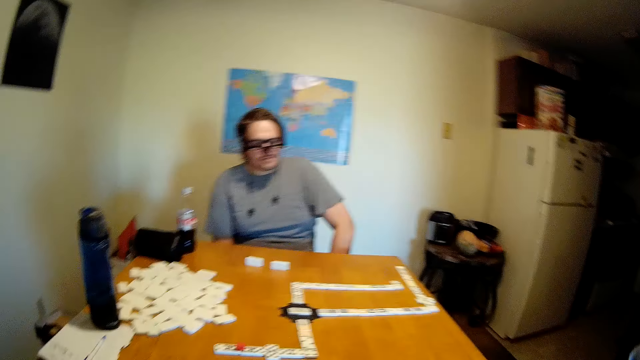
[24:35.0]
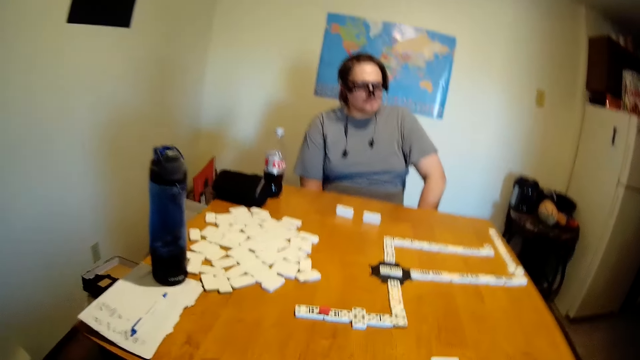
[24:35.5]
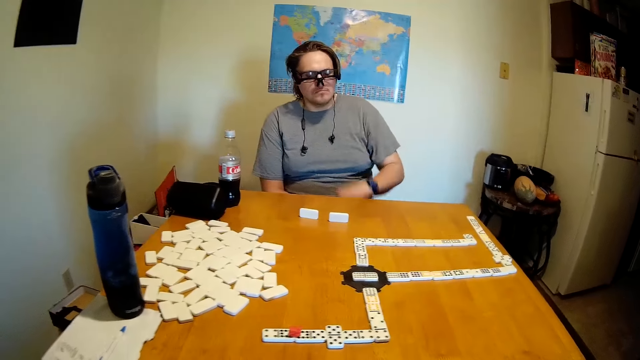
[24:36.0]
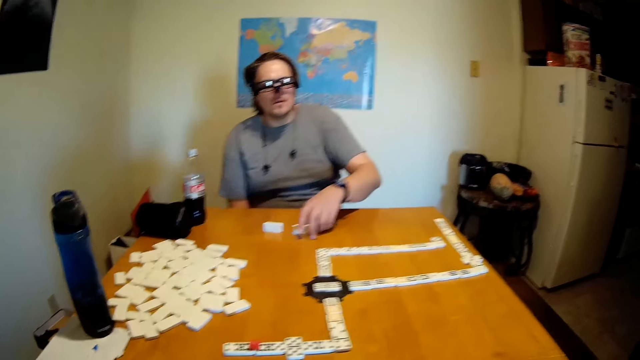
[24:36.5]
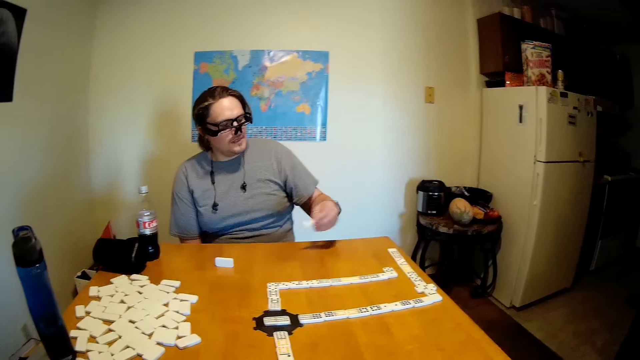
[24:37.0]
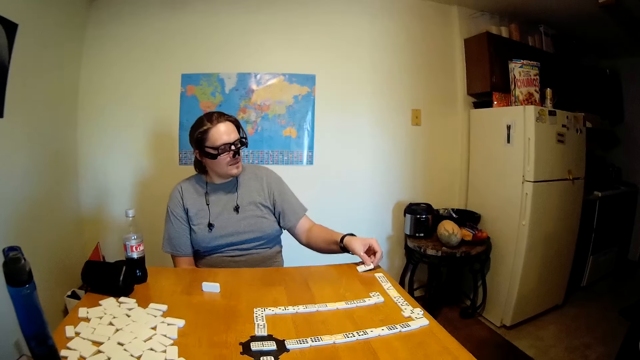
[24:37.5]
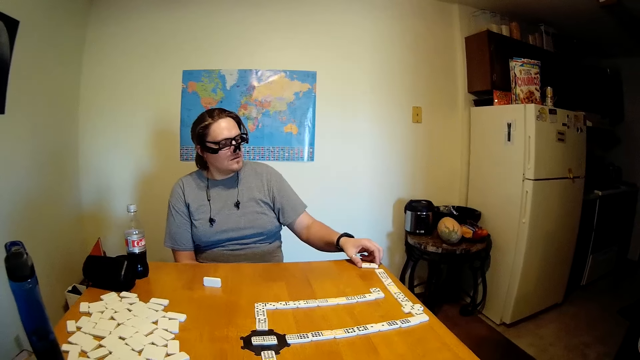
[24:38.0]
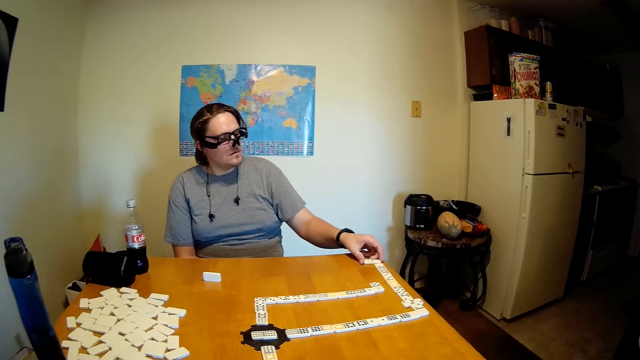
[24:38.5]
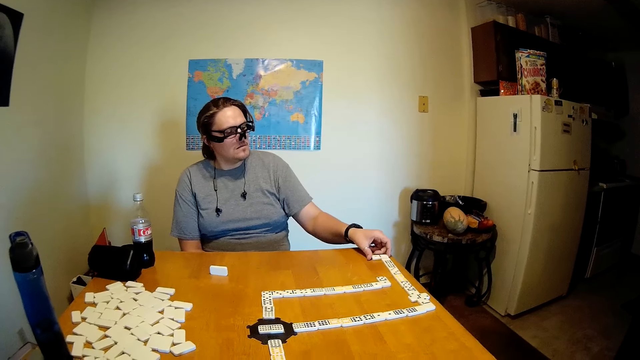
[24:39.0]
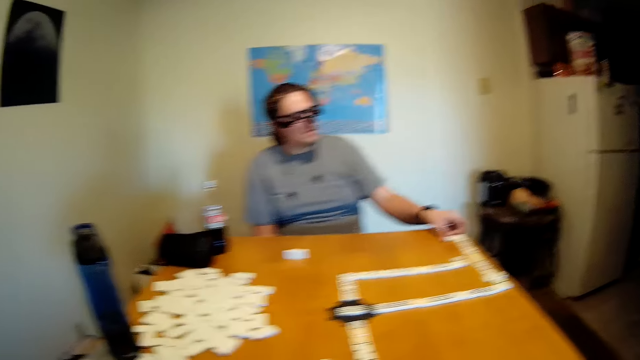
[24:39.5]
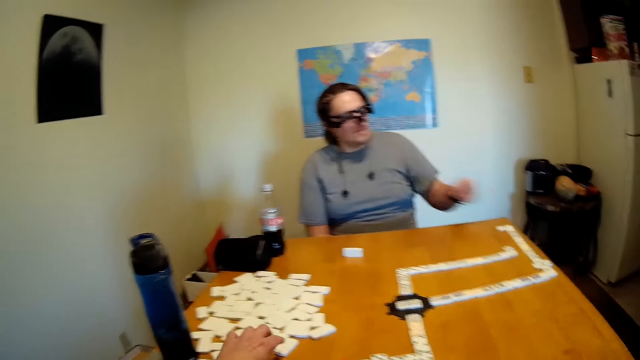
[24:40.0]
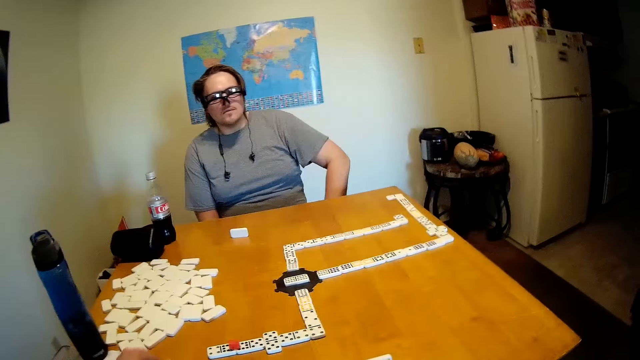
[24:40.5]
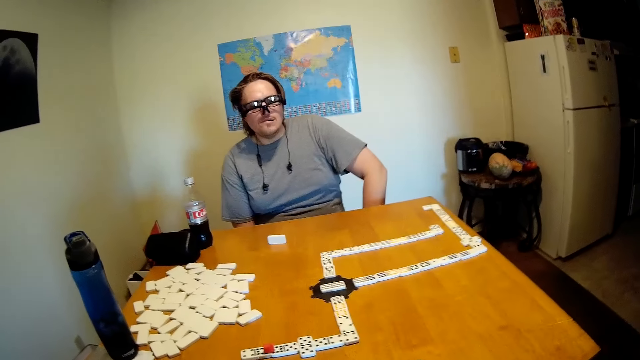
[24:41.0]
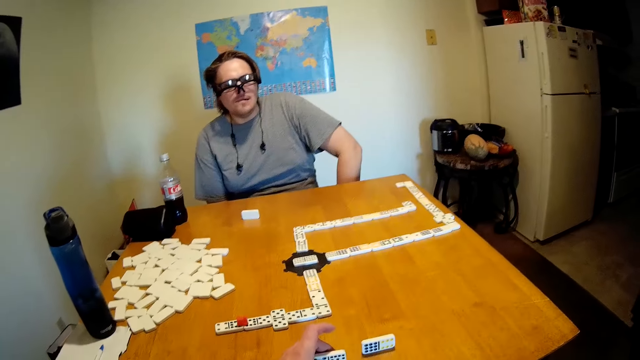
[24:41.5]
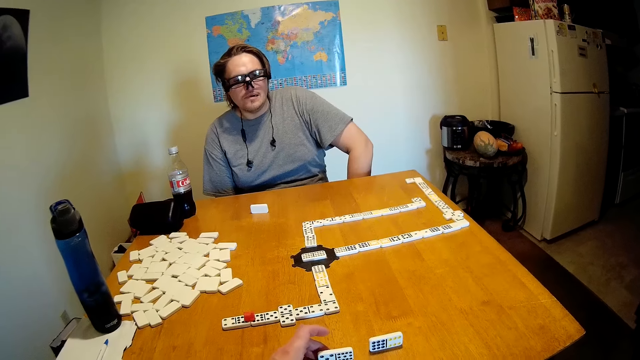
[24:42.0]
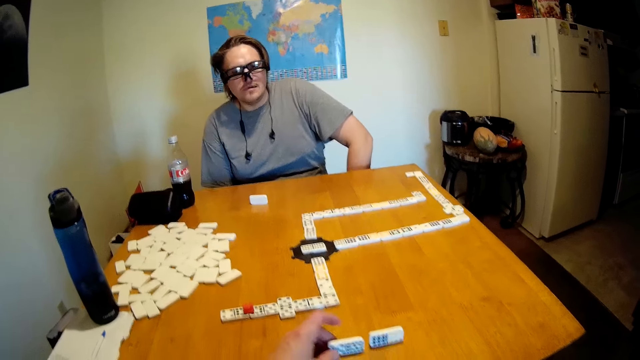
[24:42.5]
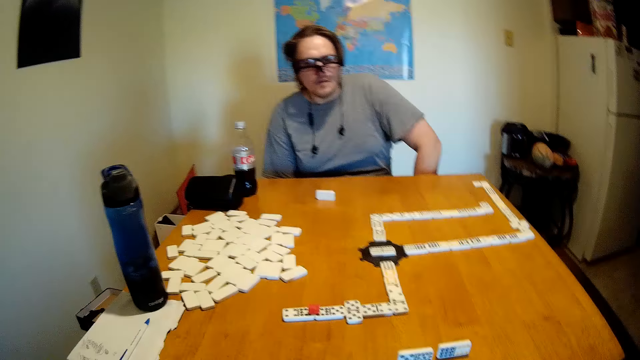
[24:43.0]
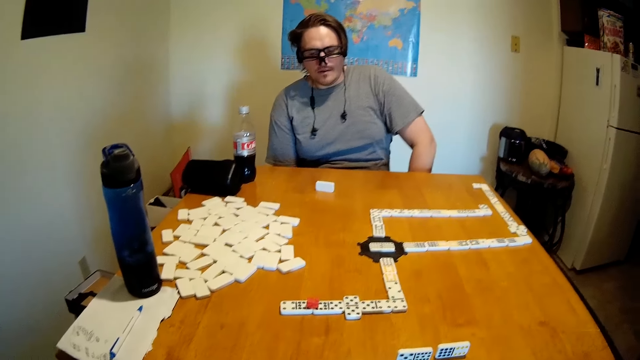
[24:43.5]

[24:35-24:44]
A person picks up the dominoes. The camera wearer picks the game piece. The person puts the dominoes on the table. The camera wearer puts the game piece on the pattern, moves the dominoes, and removes the hand from the game pattern.

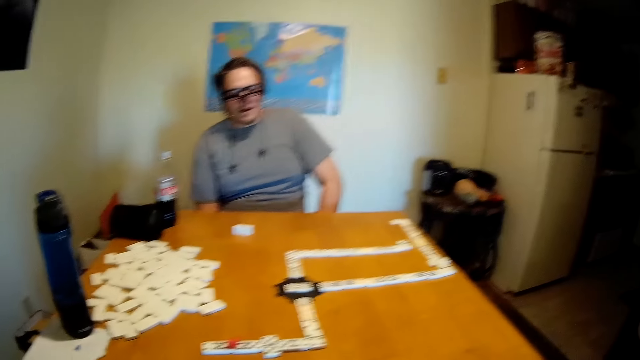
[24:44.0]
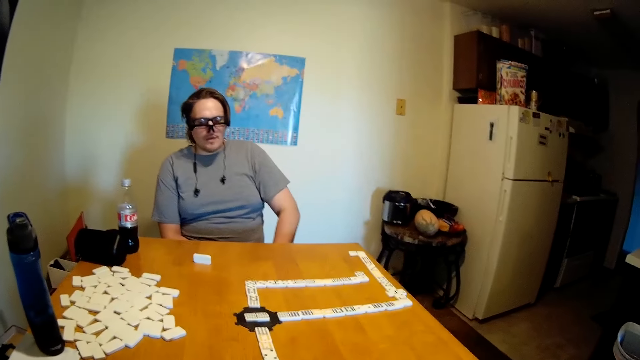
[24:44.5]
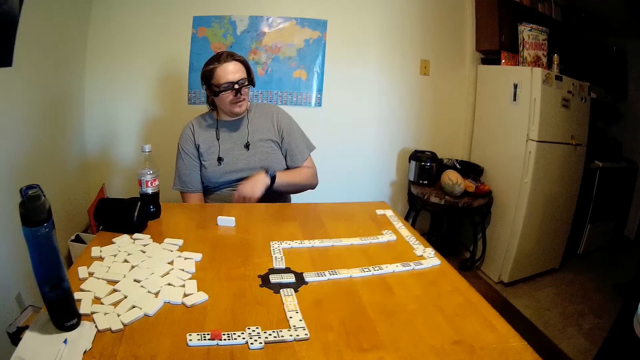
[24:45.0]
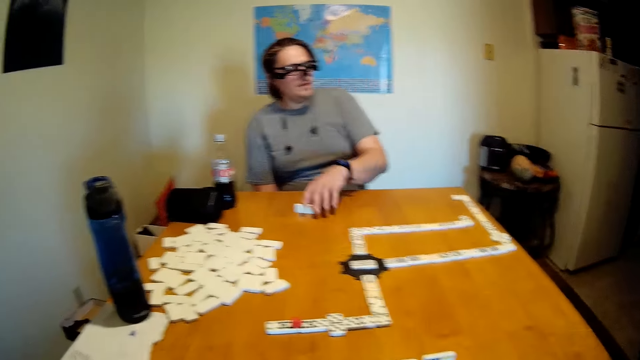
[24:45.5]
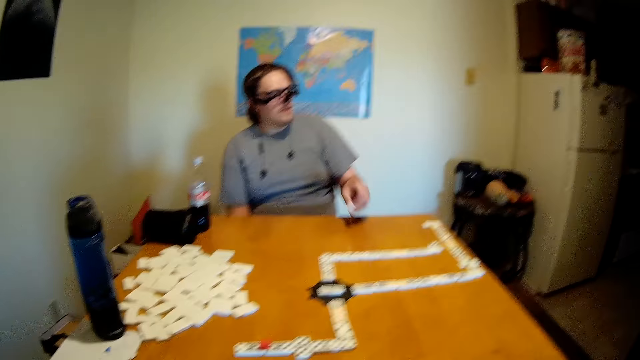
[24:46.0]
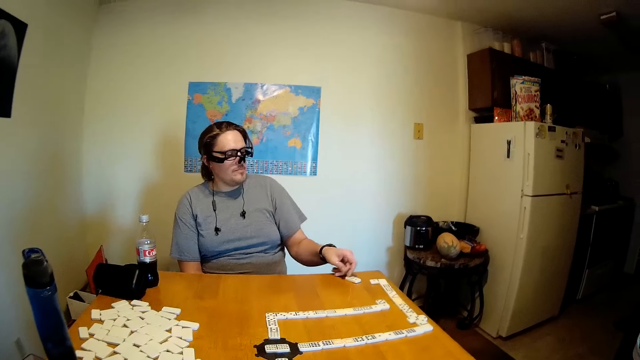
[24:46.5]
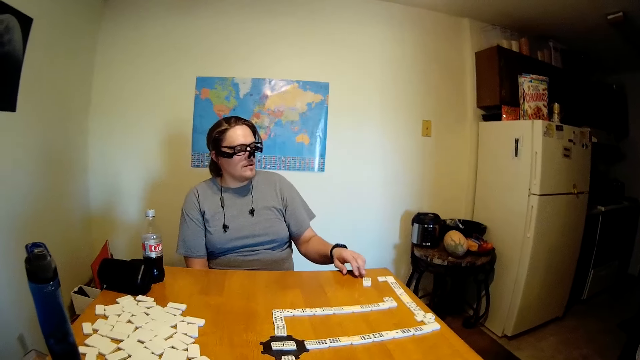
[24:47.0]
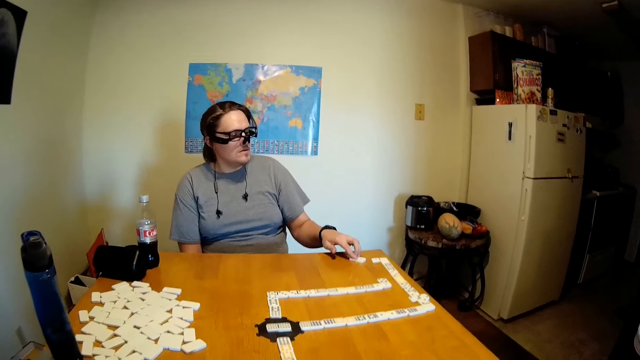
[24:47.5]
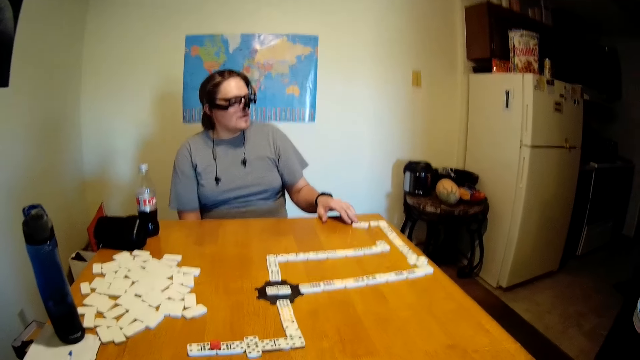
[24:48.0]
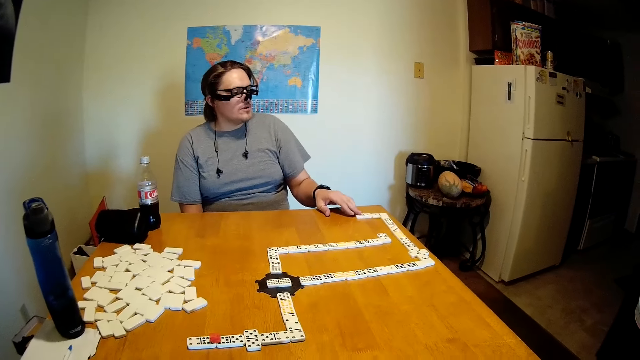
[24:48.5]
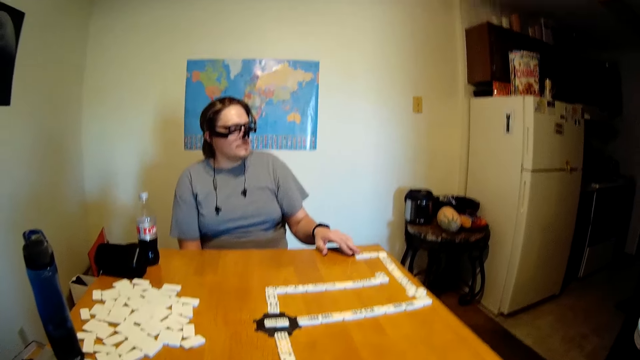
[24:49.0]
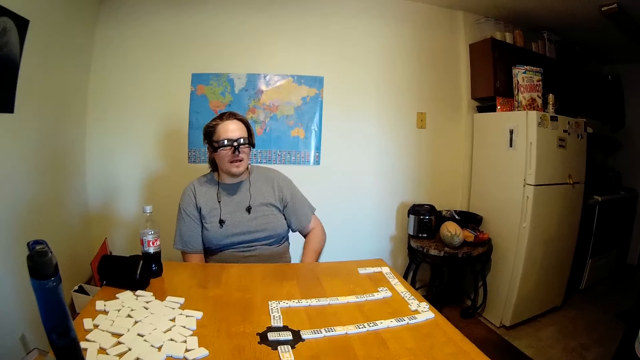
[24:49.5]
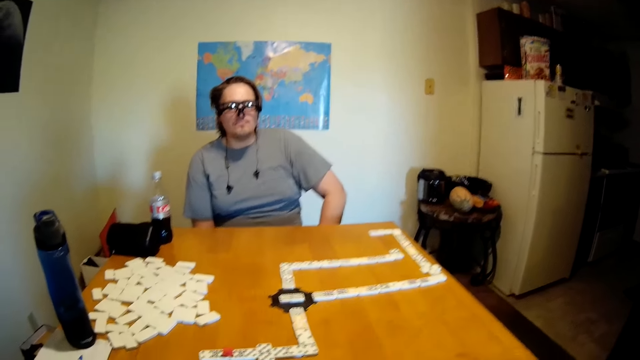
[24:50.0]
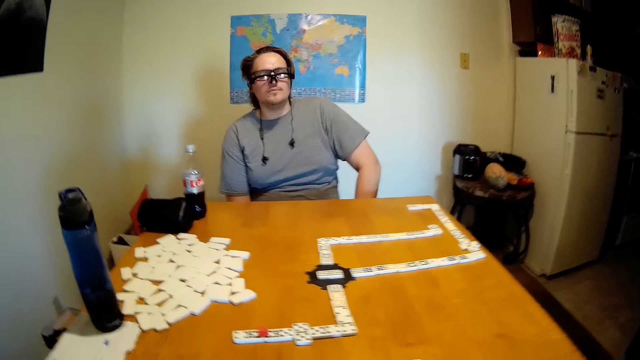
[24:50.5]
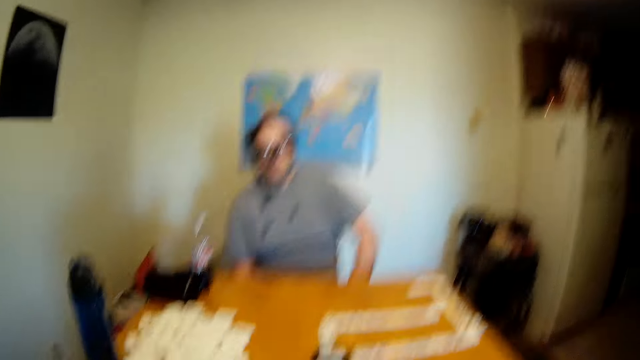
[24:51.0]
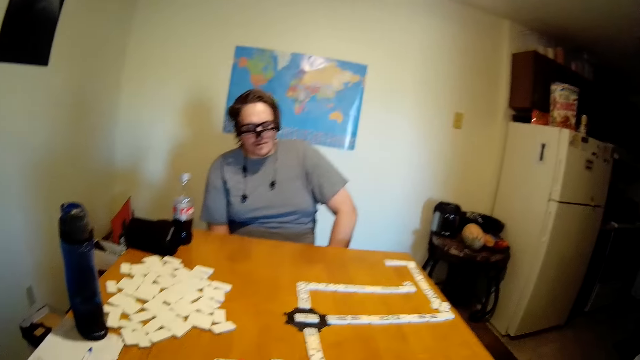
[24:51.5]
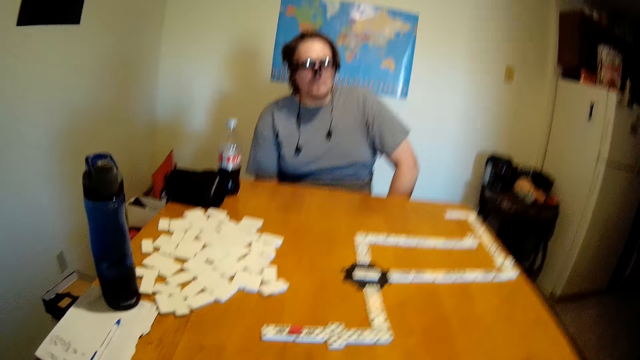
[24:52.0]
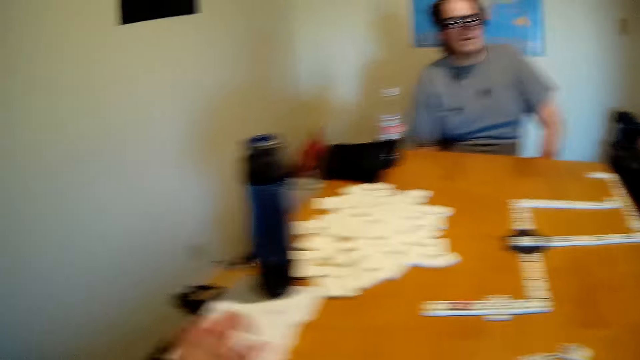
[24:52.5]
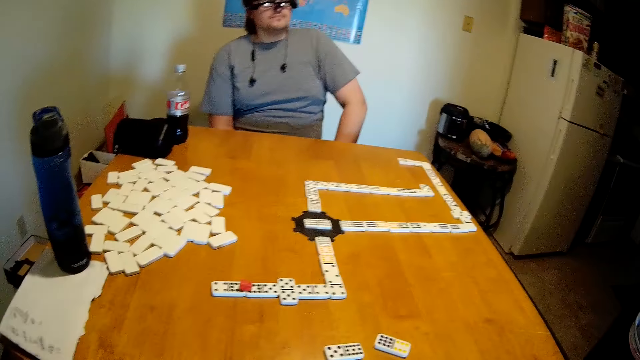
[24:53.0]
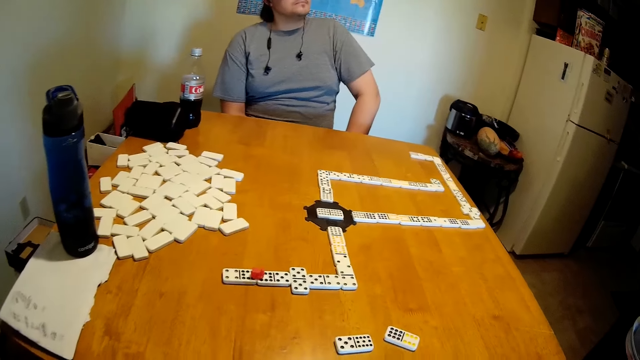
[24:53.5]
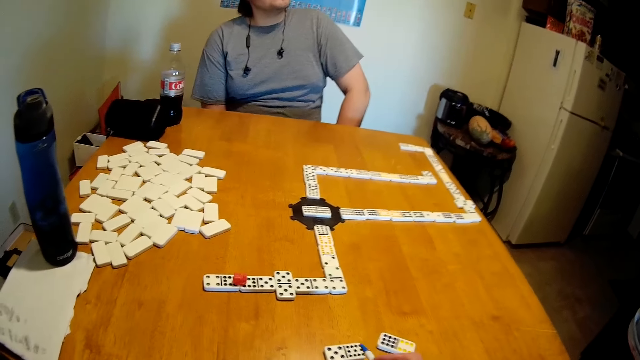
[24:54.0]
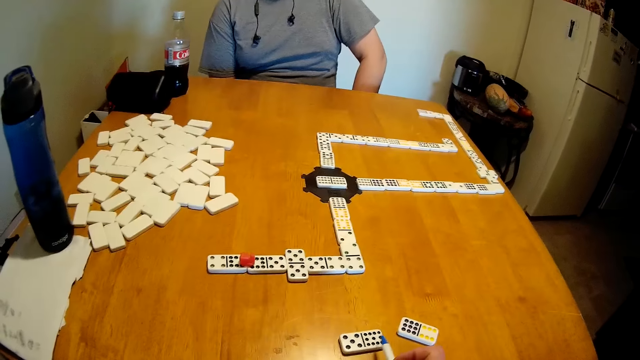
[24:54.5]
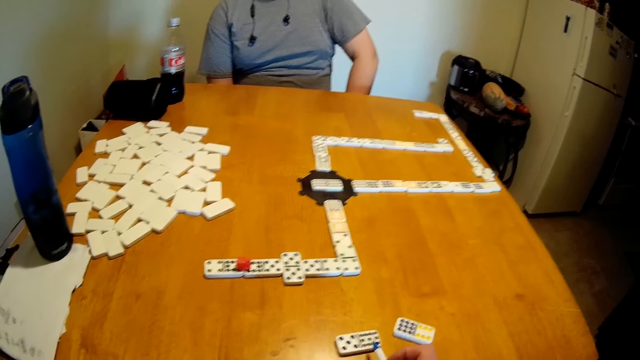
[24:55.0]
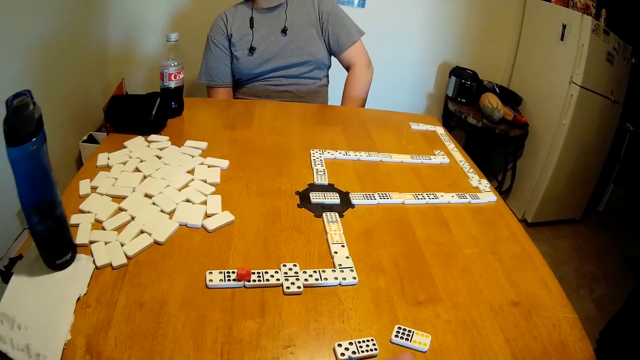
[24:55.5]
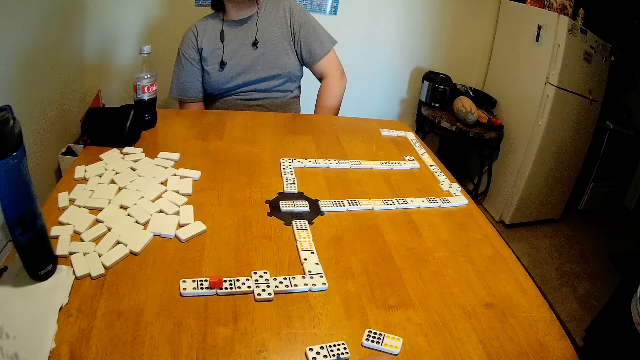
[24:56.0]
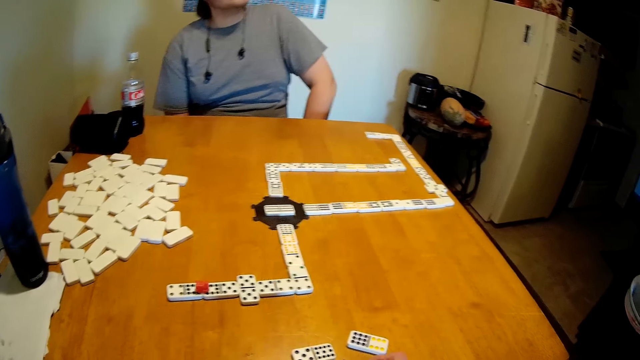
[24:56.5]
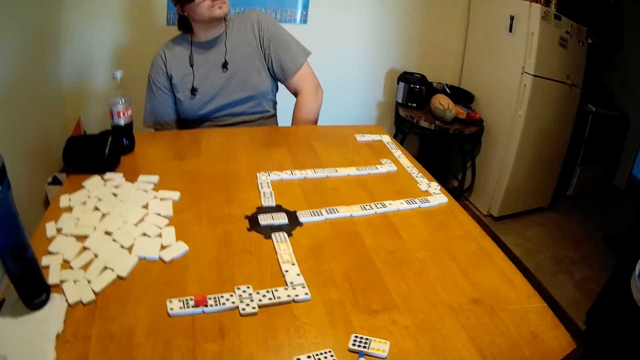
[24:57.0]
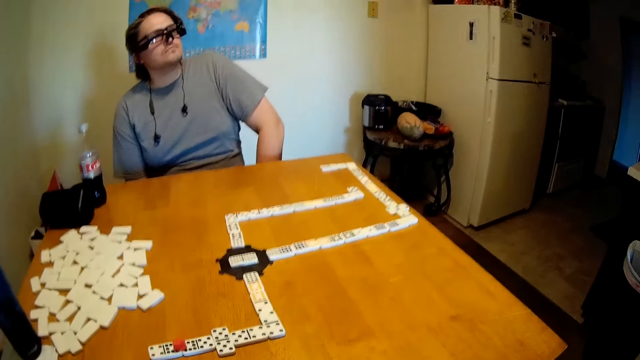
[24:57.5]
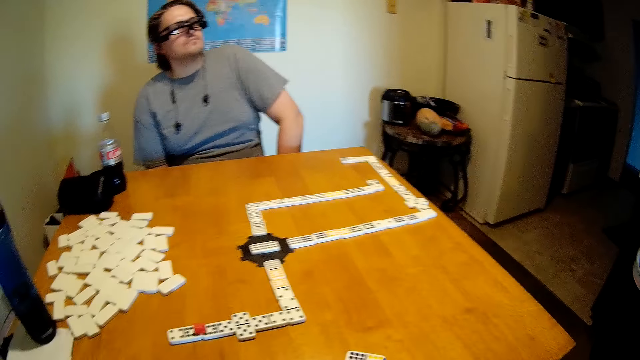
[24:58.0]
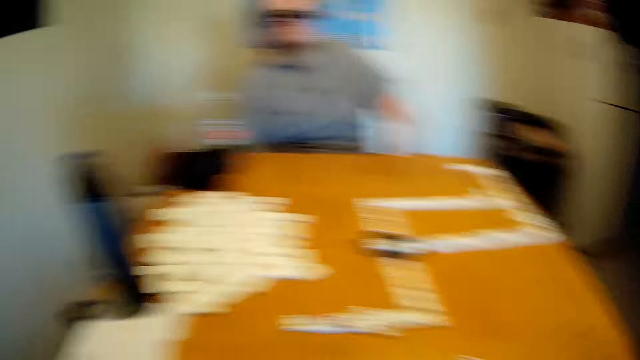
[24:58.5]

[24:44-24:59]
A person picks up the dominoes. The camera wearer picks the game piece. The person puts the dominoes on the table. The camera wearer puts the game piece on the pattern and removes the hand from the game pattern. The person picks a pen from the table. The camera wearer looks at the dominoes on the table.
